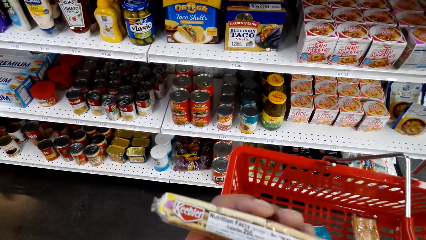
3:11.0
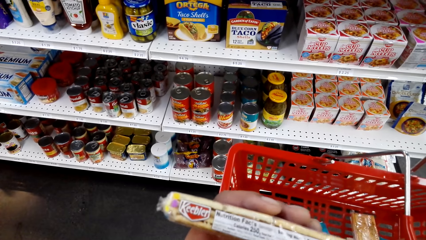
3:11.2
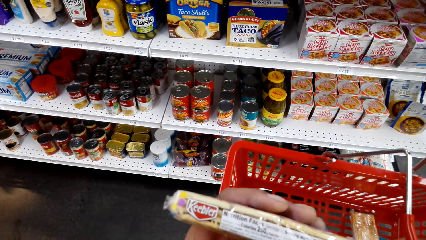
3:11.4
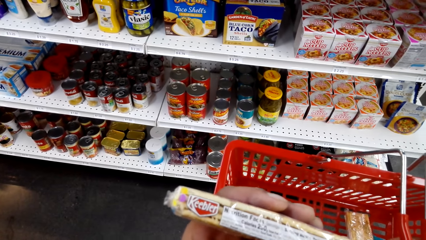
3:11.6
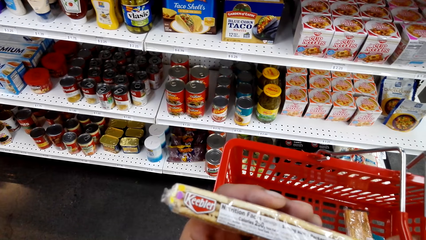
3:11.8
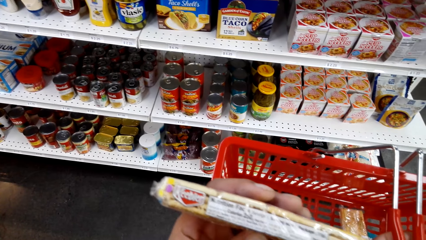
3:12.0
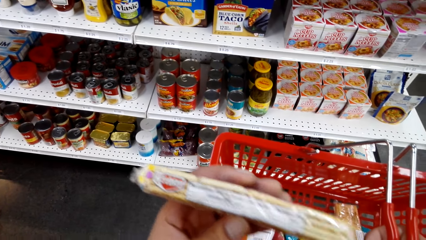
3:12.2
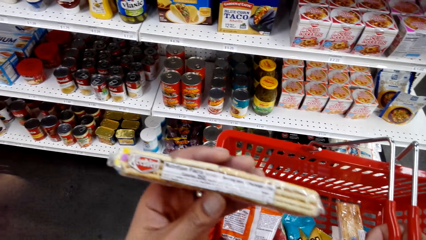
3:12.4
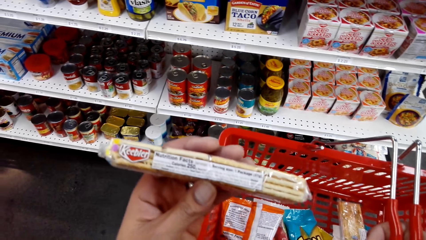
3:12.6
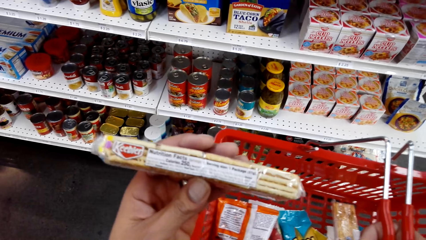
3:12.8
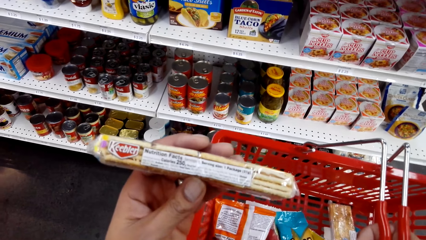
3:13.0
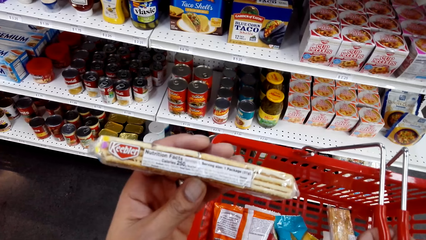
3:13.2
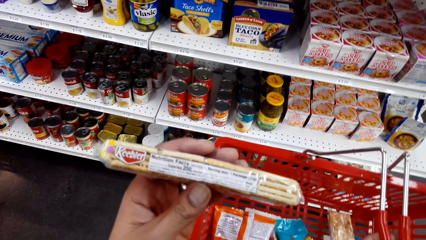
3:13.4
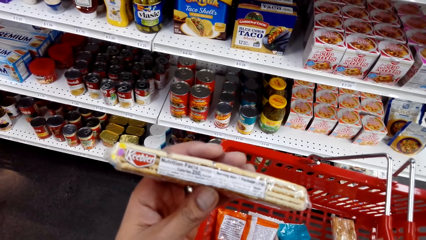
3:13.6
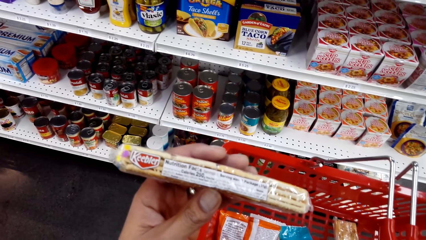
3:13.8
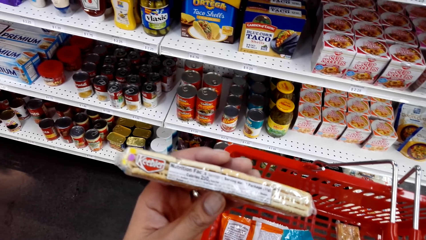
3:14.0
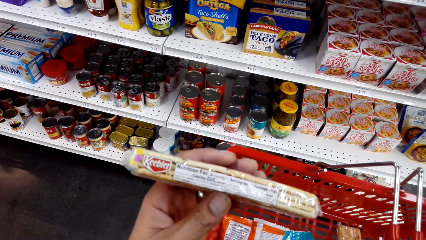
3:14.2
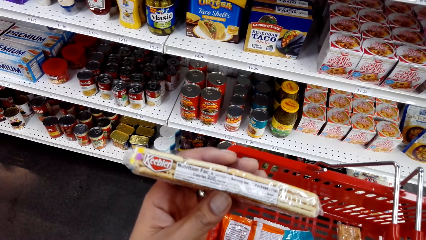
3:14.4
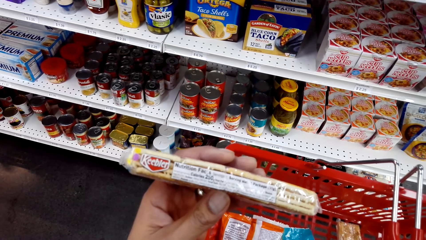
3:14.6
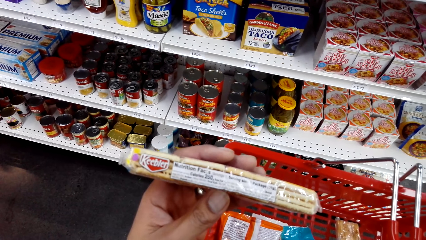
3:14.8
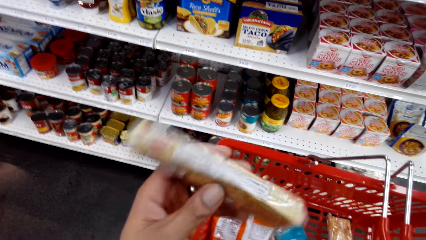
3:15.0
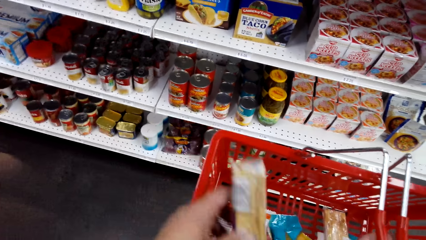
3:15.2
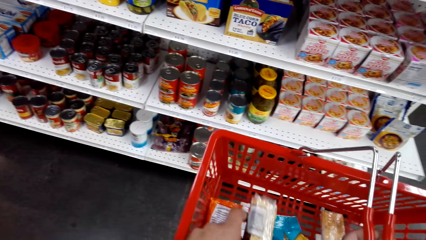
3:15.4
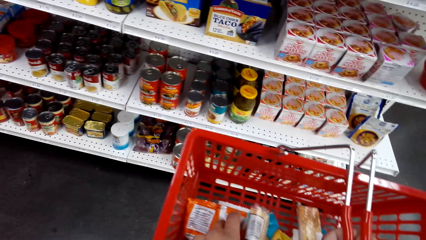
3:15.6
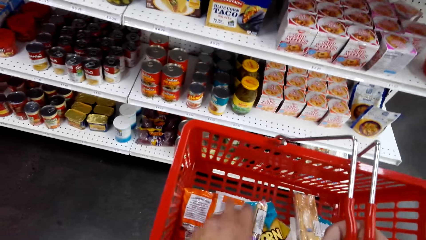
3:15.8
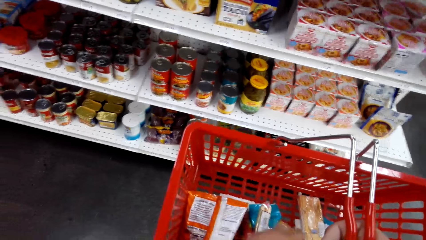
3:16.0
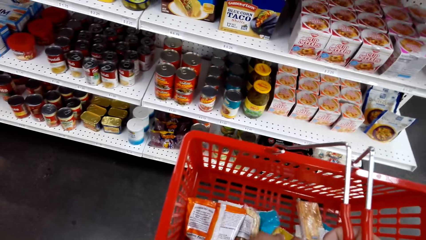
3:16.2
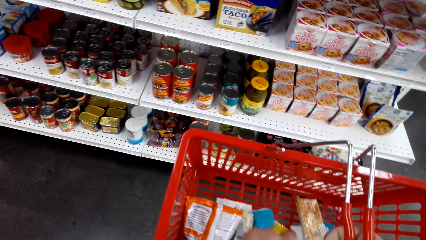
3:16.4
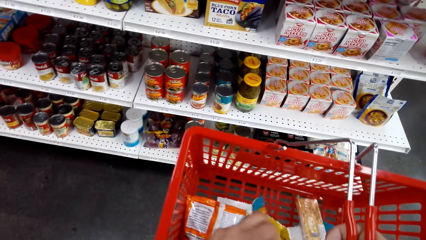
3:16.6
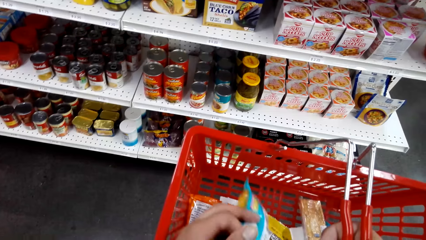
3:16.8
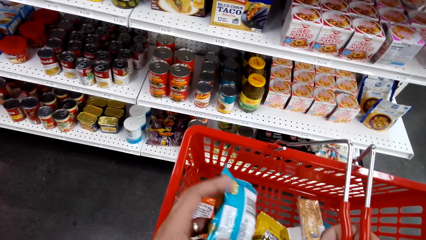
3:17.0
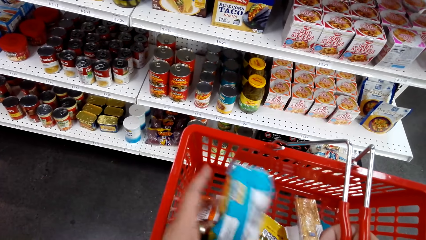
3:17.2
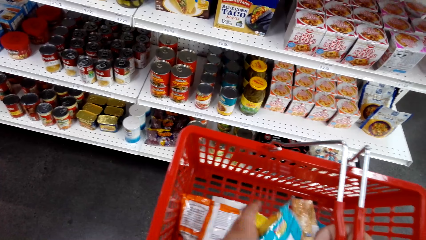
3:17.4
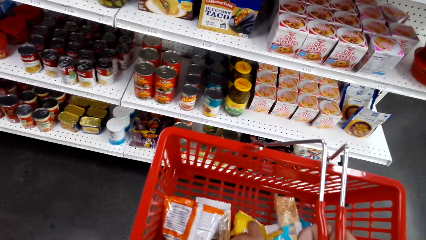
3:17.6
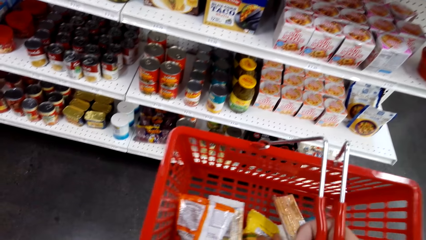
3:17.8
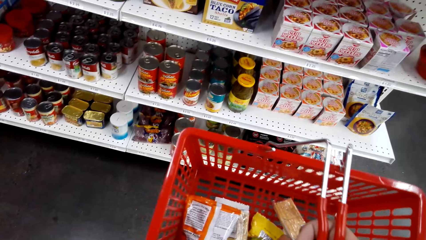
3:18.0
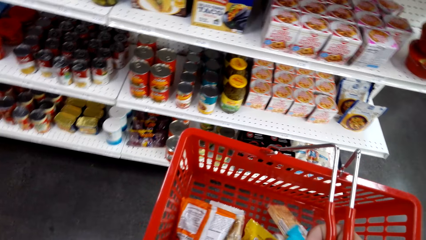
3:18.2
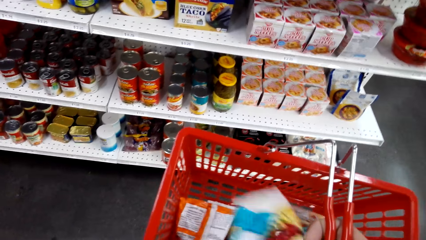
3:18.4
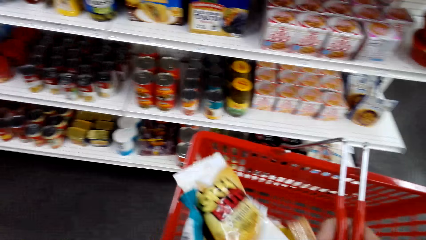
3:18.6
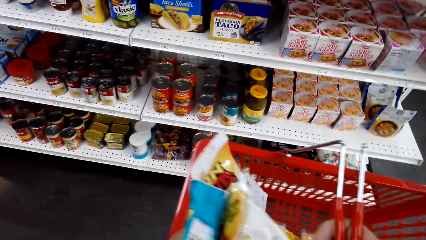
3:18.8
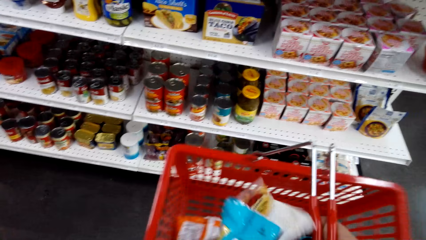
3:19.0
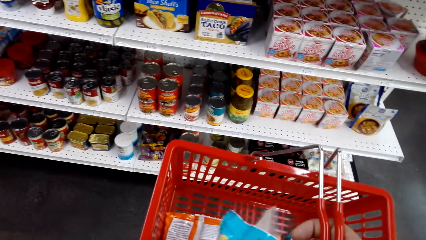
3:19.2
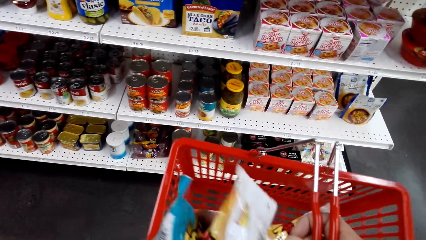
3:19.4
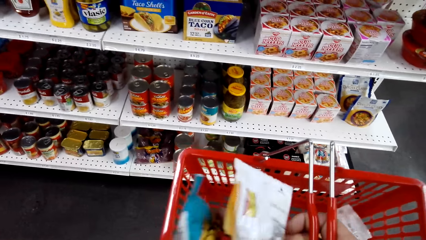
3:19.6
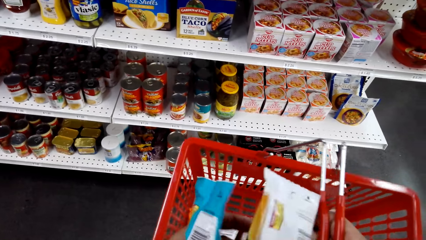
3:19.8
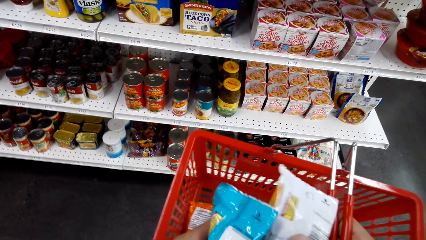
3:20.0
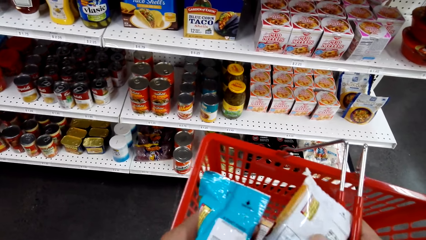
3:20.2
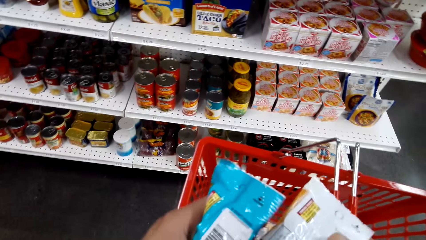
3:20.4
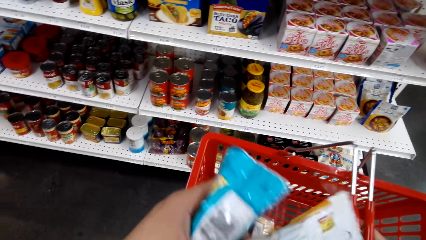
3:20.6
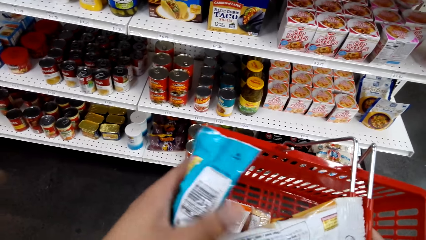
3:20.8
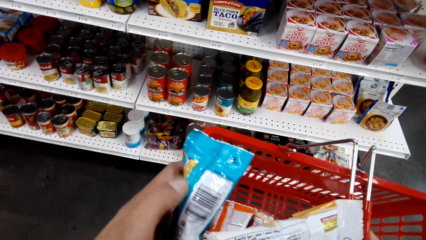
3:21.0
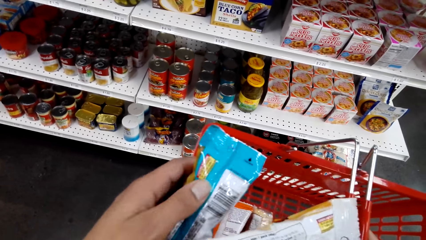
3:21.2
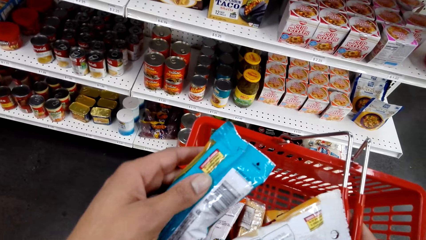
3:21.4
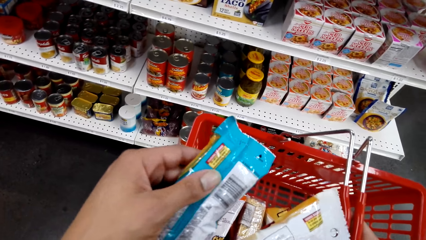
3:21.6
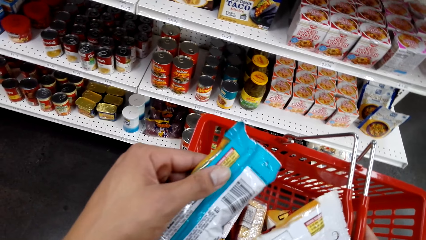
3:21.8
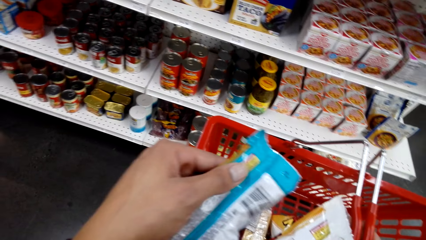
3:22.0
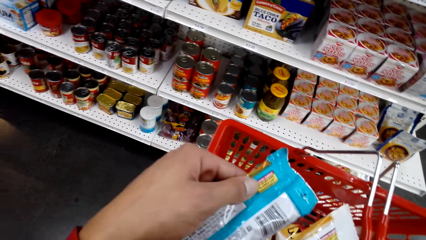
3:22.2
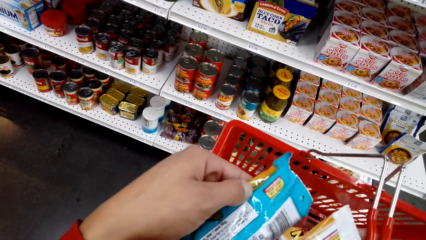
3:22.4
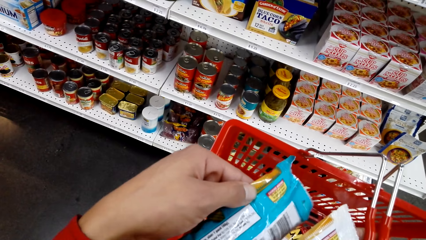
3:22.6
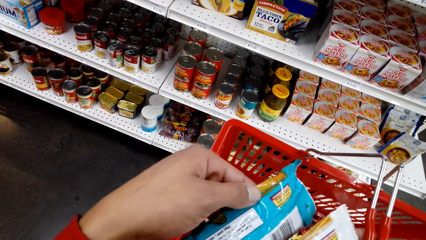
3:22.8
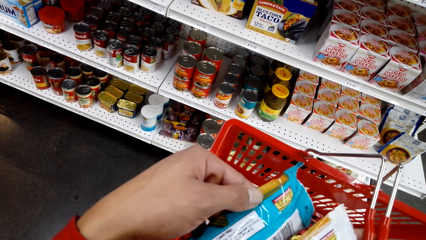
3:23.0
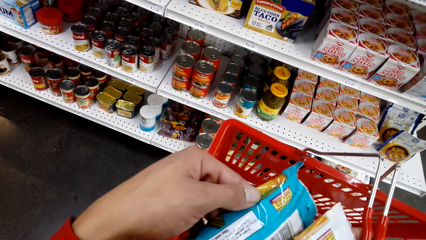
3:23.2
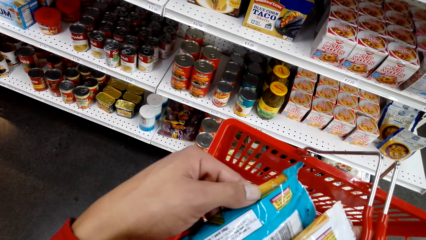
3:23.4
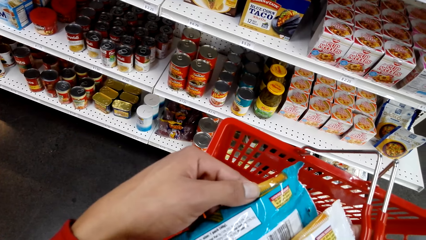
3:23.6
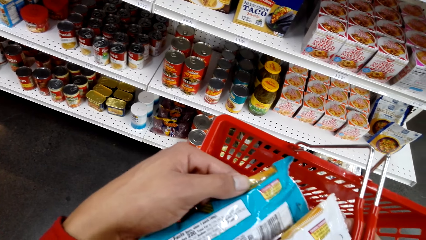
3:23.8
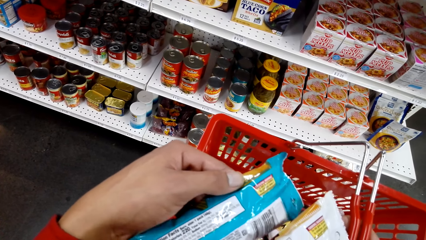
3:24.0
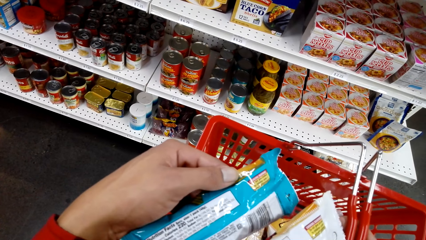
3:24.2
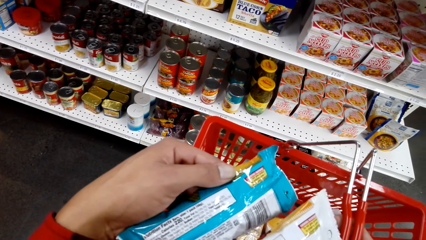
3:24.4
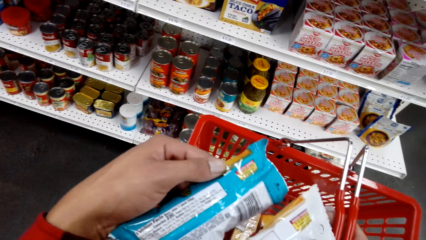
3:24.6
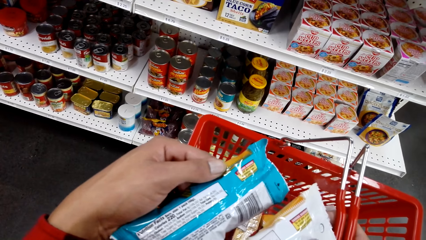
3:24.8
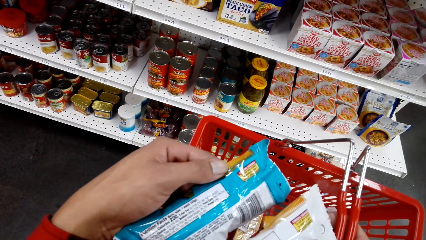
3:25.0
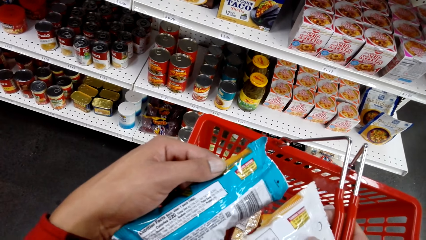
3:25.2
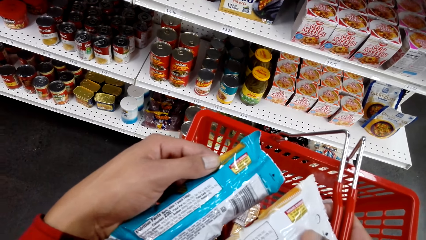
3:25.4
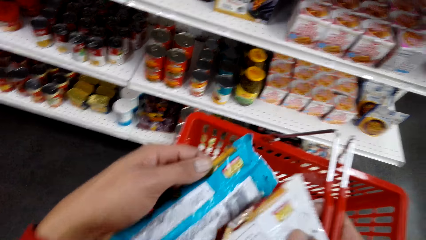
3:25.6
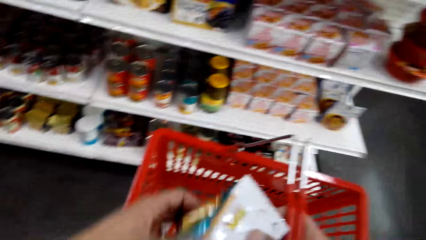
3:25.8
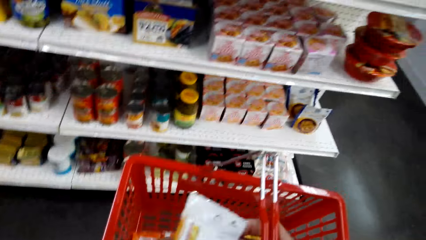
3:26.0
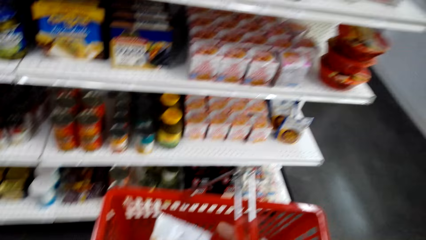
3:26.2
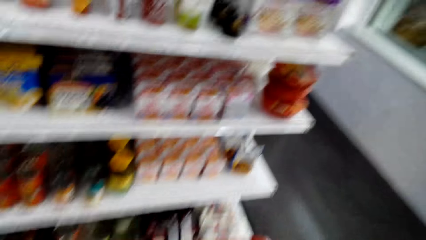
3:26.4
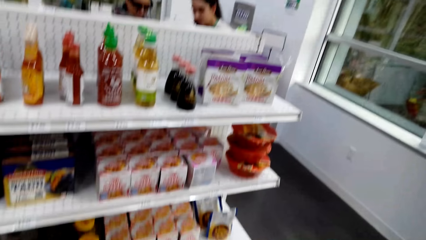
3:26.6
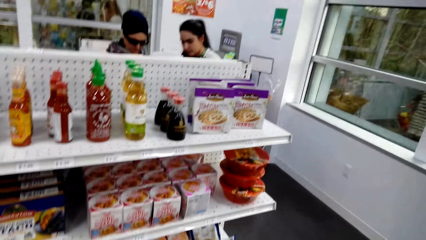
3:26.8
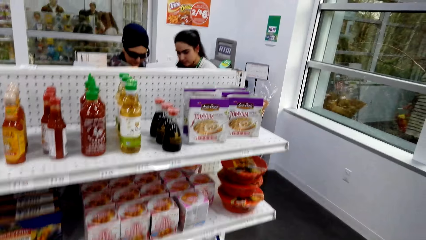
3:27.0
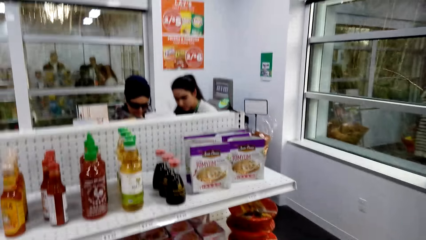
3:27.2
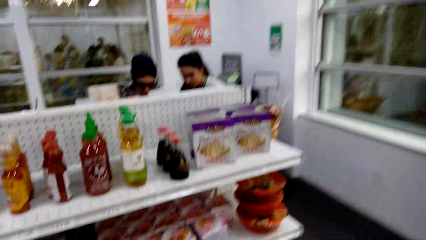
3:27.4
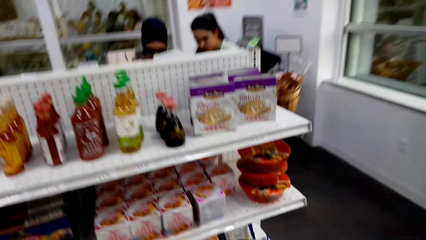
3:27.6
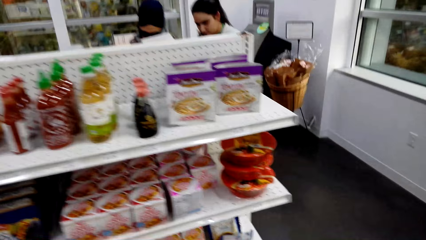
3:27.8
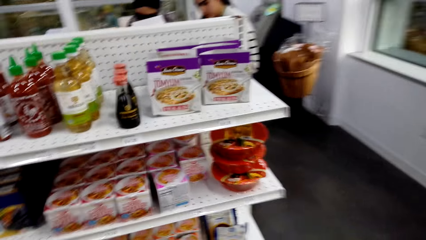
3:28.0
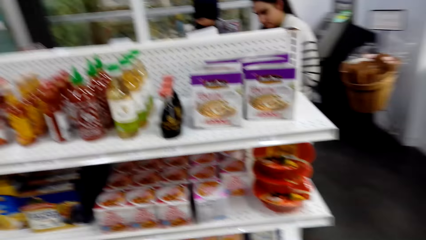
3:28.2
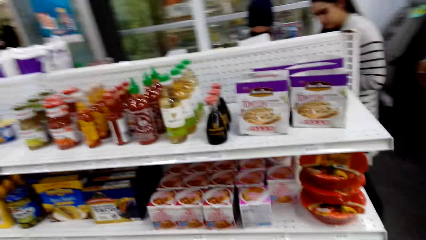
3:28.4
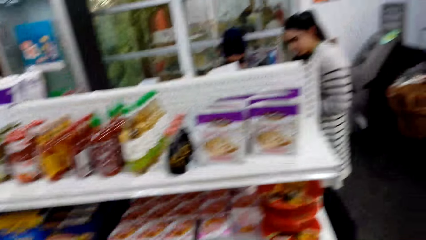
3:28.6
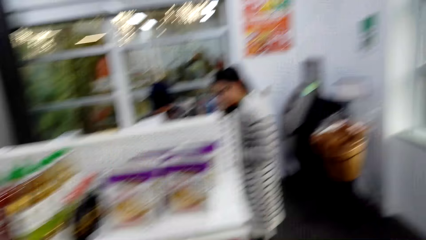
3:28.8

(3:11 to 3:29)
The camera wearer places the packet in the shopping basket. They scatter the packets in the shopping basket. They pick a snack from the shopping basket. They look at a packet of a snack. They inspect the racks.
